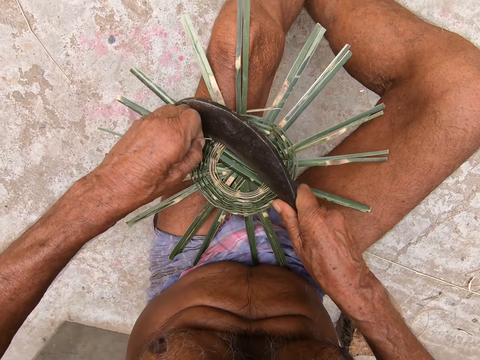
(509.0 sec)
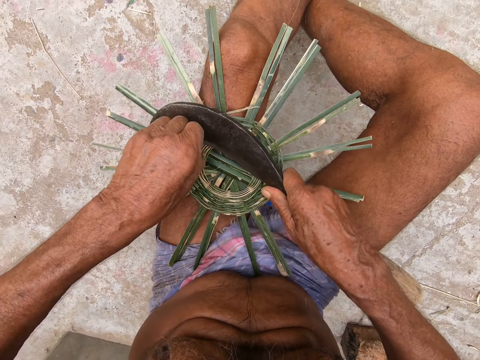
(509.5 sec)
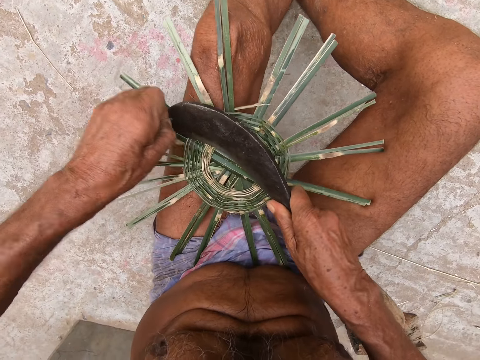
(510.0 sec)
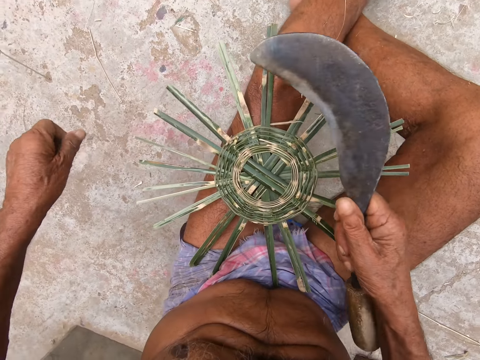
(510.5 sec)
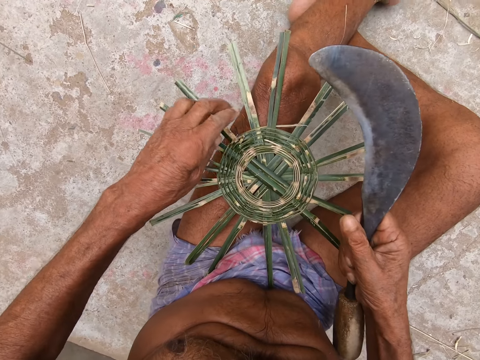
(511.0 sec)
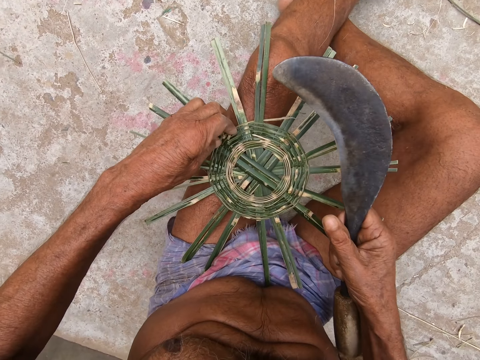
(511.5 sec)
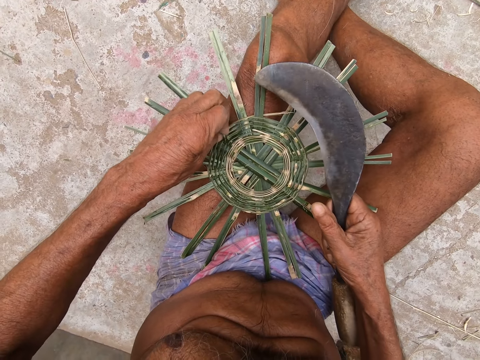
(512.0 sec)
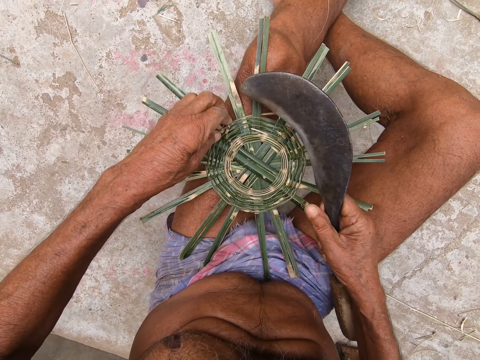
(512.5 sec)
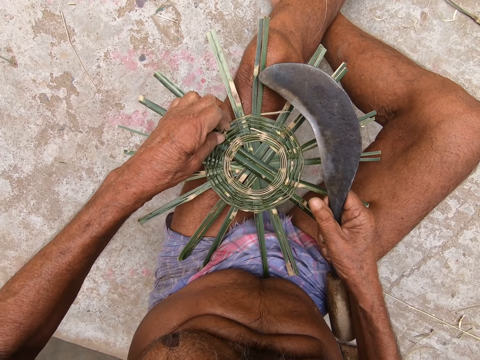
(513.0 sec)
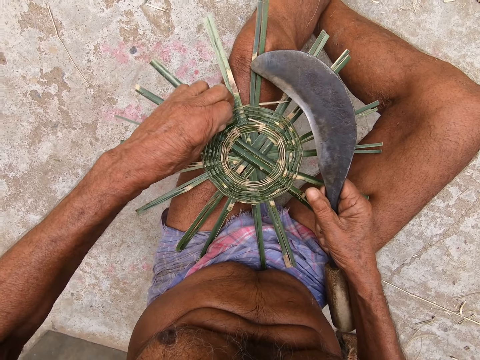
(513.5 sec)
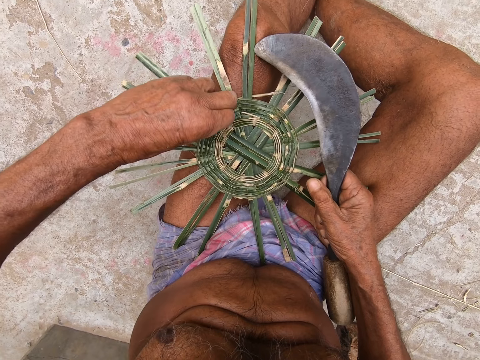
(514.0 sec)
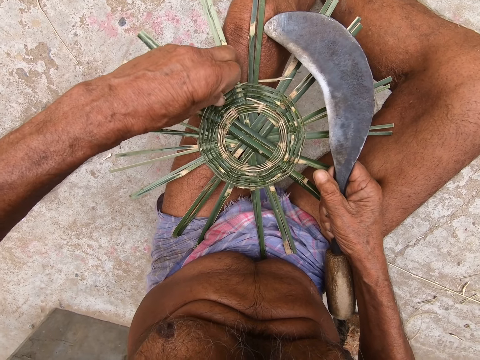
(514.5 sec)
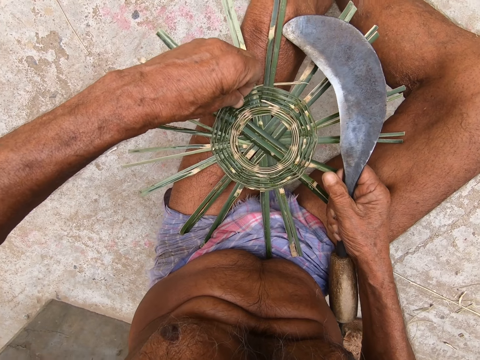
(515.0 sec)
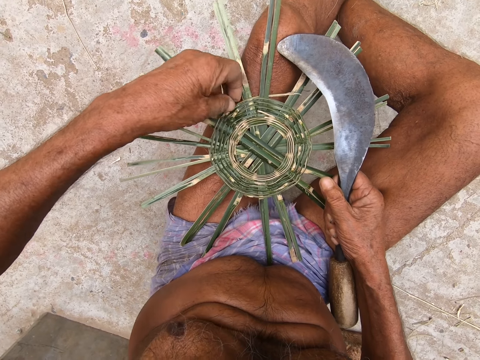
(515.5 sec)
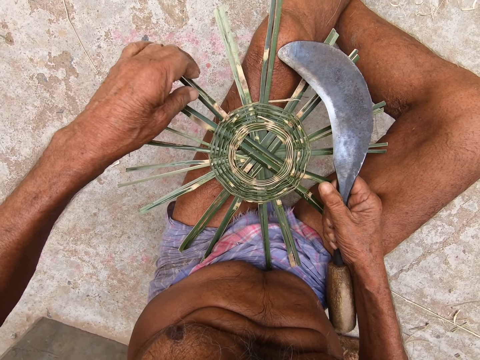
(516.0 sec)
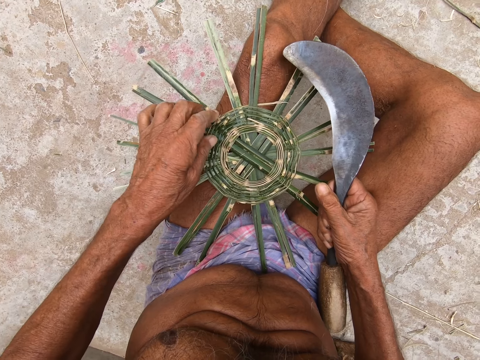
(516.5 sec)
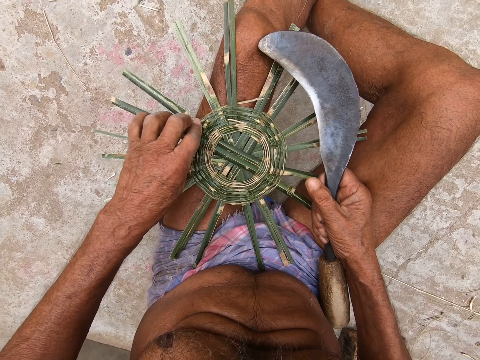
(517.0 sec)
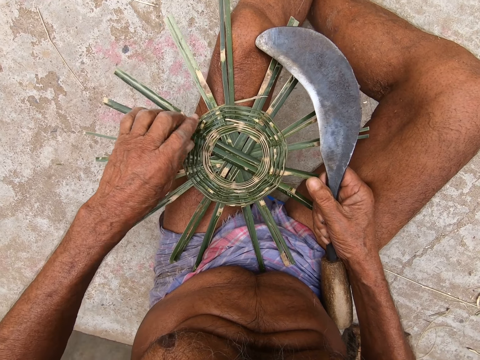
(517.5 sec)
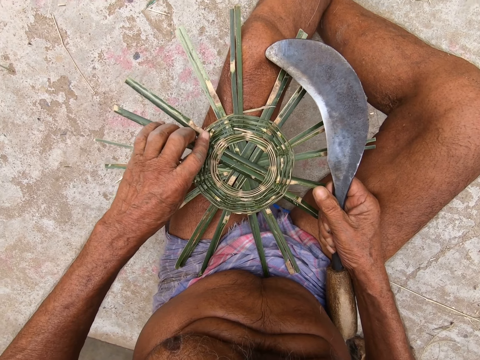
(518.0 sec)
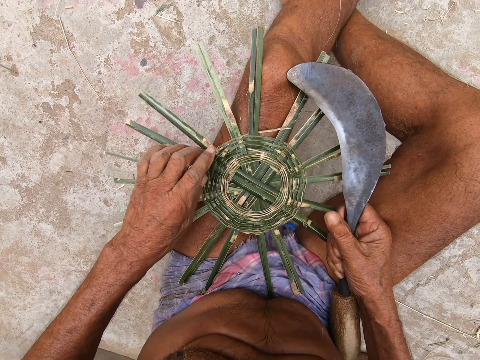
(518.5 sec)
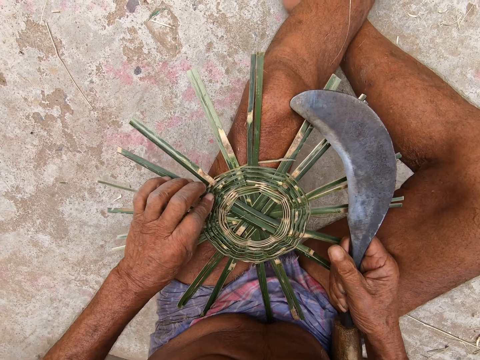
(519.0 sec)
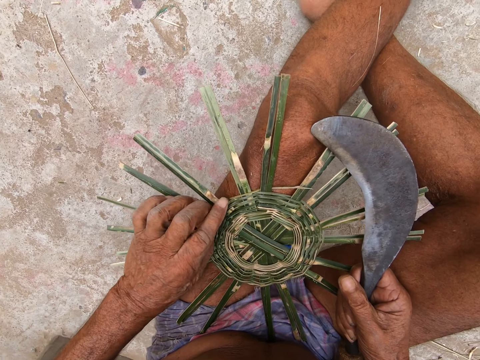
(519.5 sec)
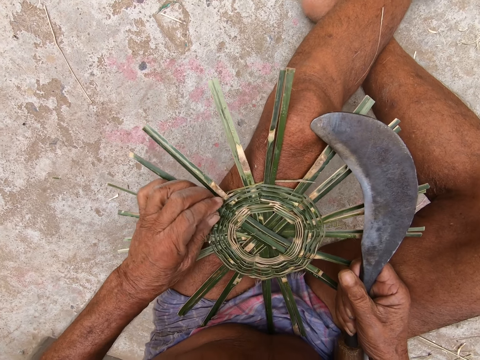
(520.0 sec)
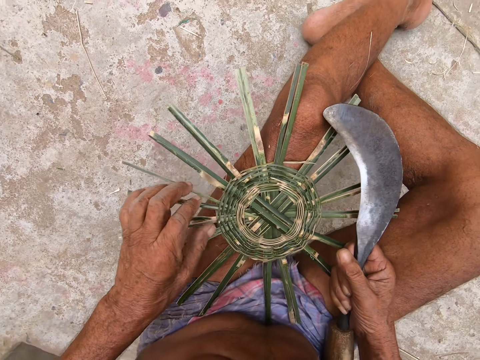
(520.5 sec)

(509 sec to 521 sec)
The camera wearer trims the basket base on his legs with his left hand.

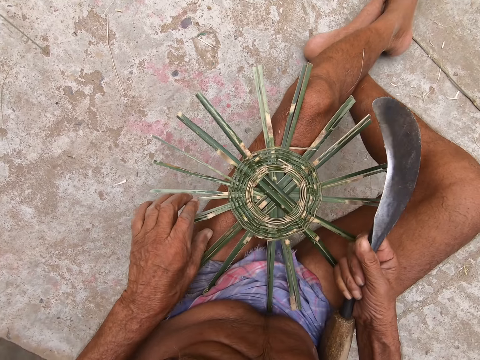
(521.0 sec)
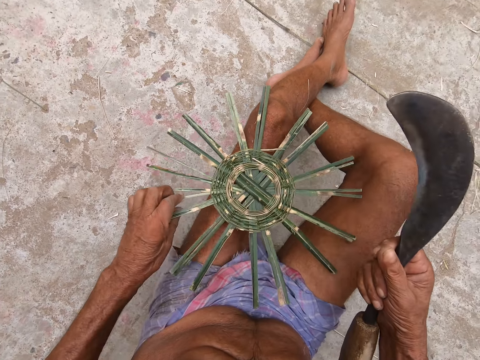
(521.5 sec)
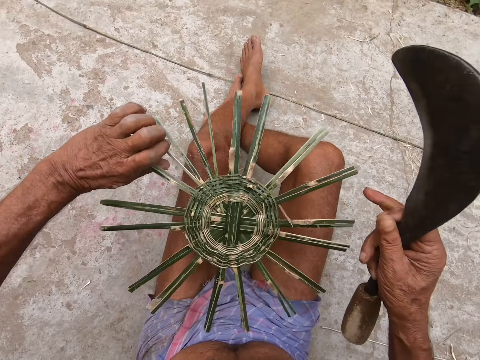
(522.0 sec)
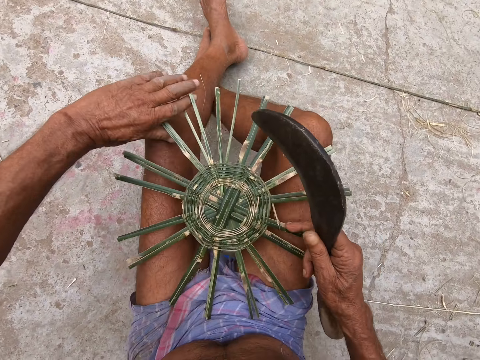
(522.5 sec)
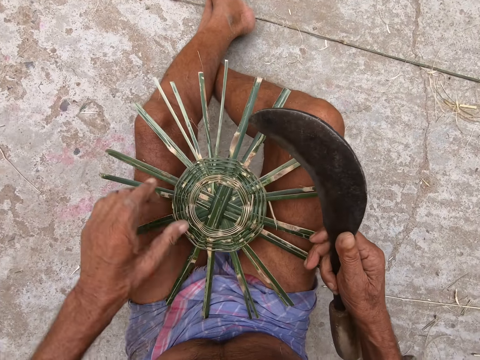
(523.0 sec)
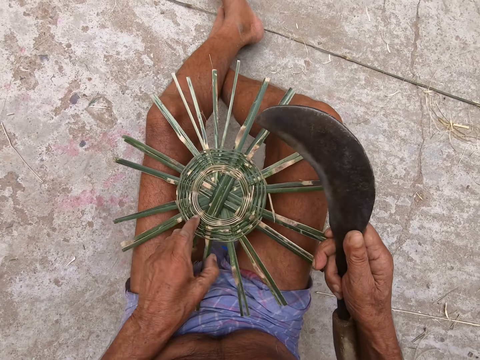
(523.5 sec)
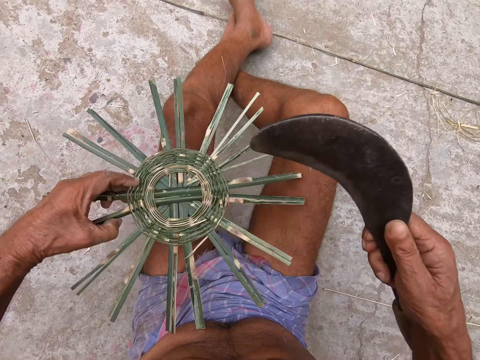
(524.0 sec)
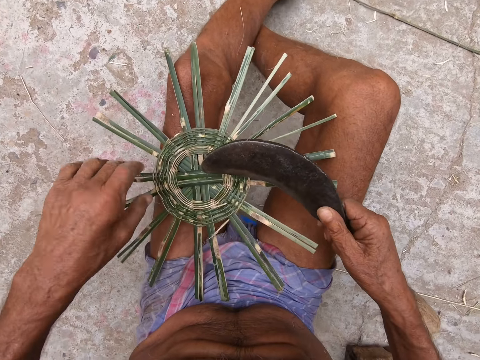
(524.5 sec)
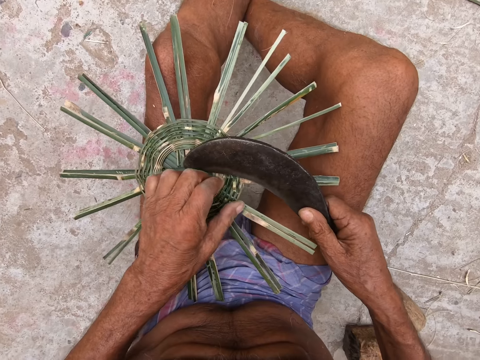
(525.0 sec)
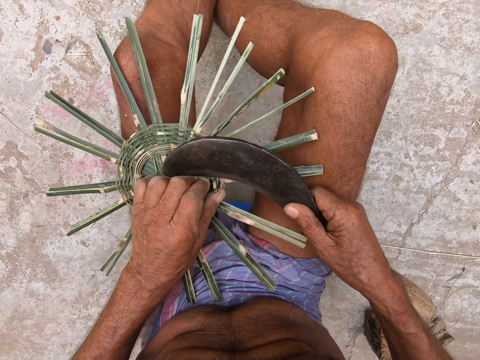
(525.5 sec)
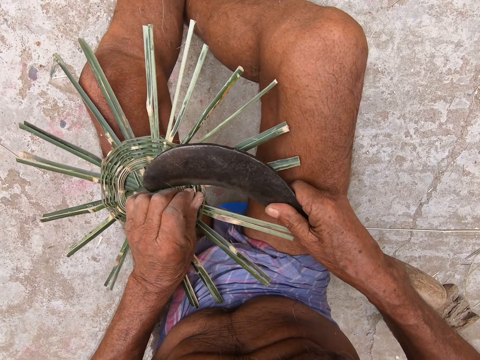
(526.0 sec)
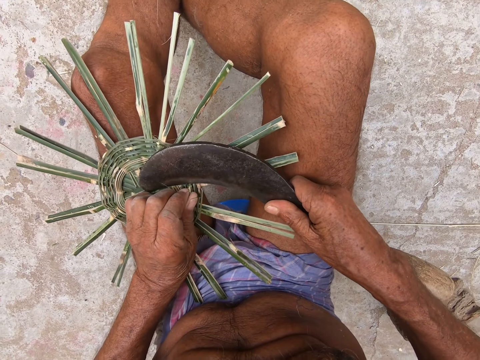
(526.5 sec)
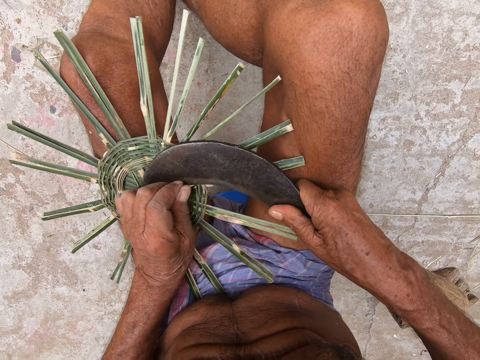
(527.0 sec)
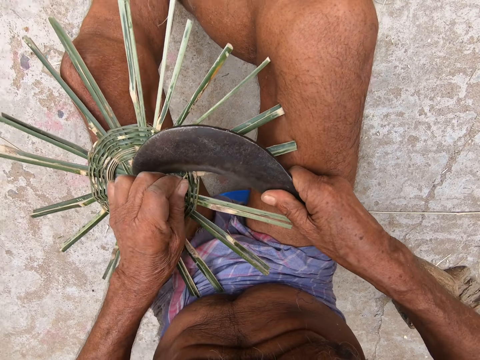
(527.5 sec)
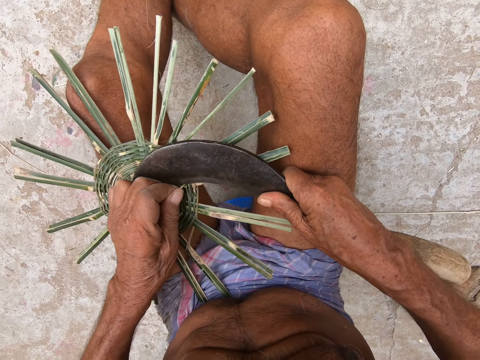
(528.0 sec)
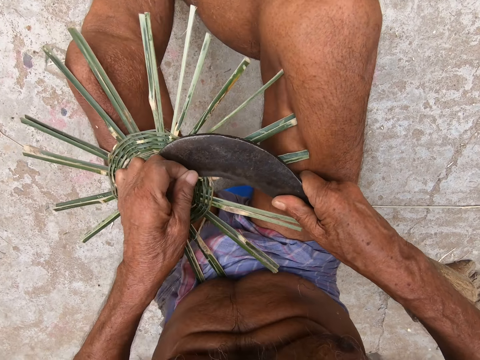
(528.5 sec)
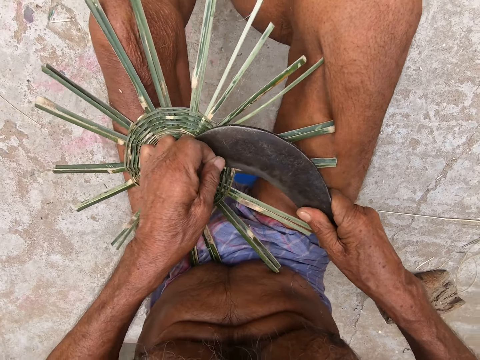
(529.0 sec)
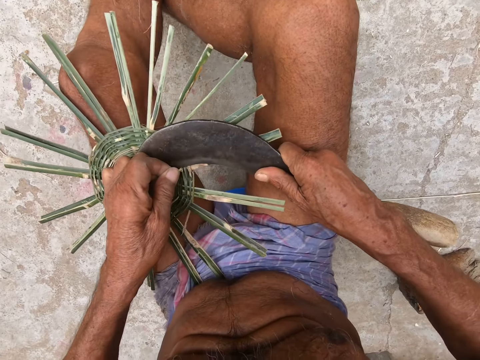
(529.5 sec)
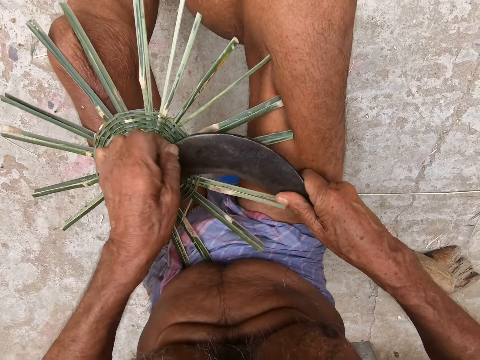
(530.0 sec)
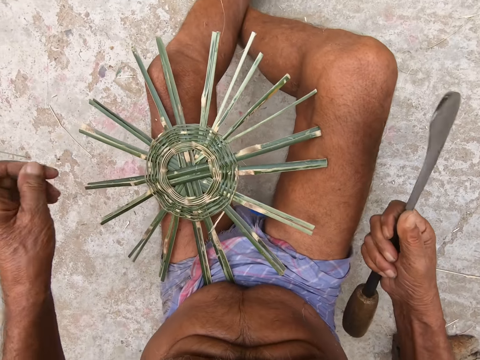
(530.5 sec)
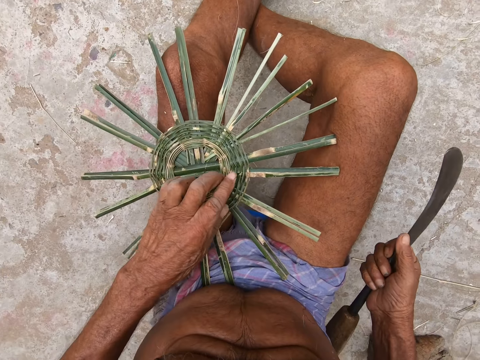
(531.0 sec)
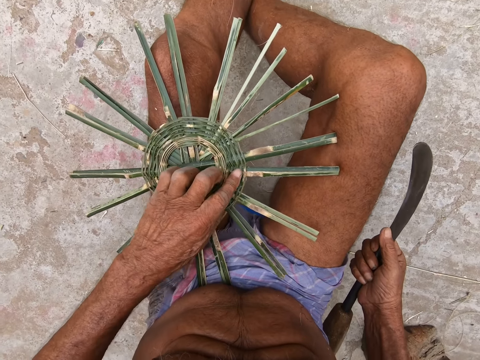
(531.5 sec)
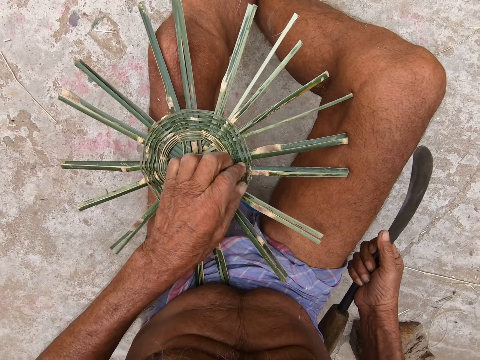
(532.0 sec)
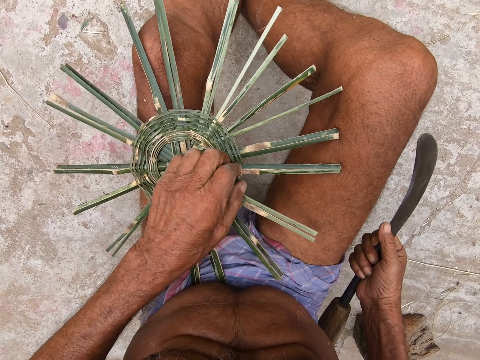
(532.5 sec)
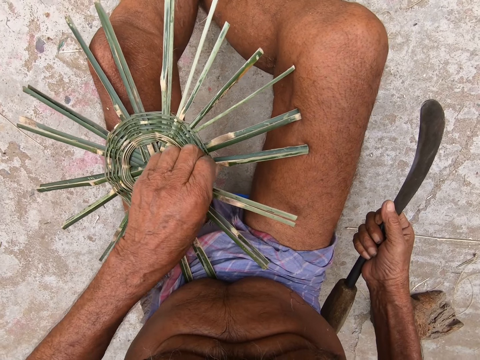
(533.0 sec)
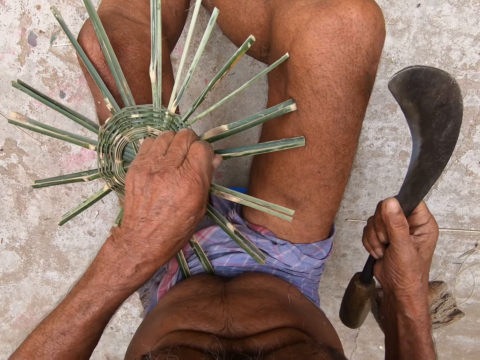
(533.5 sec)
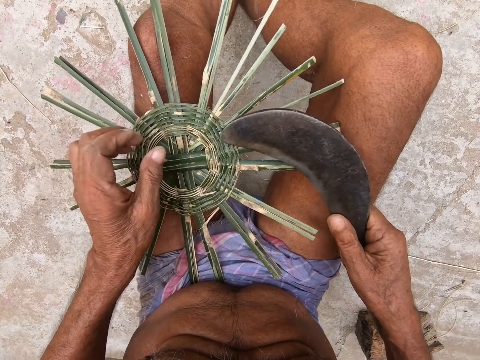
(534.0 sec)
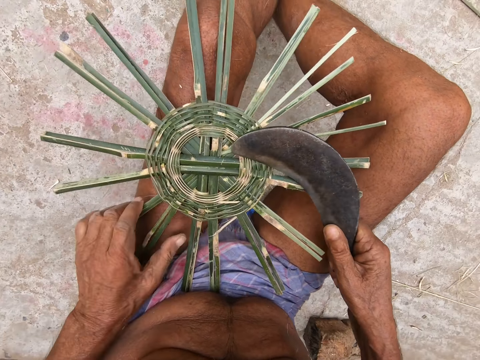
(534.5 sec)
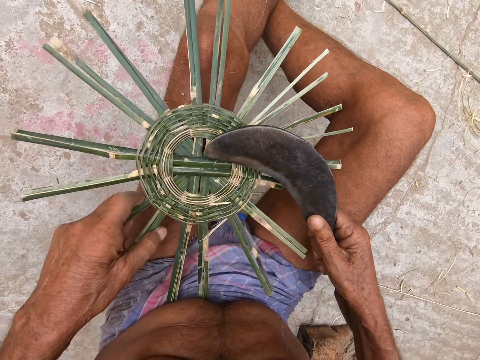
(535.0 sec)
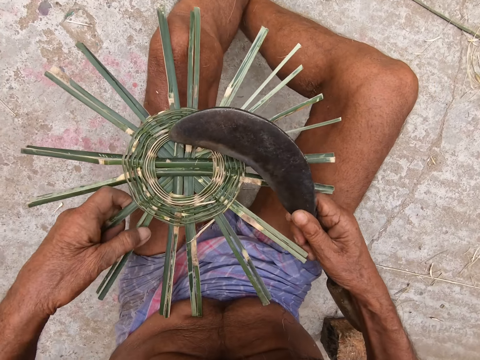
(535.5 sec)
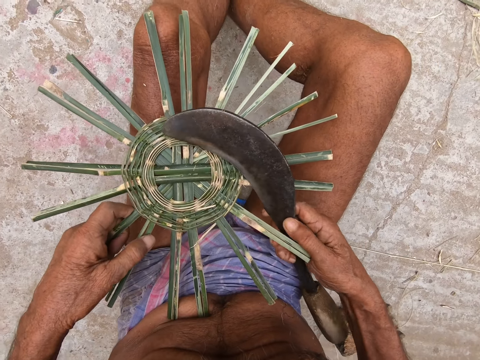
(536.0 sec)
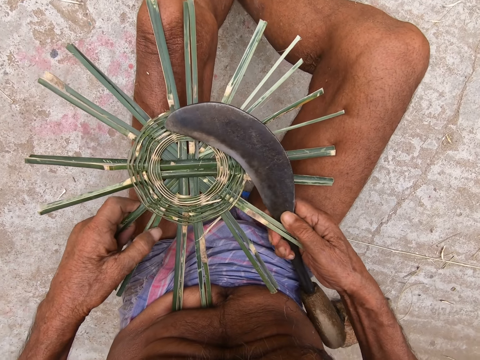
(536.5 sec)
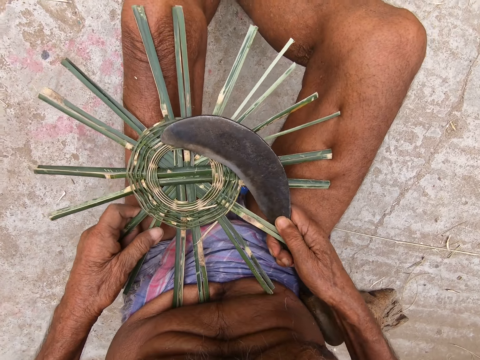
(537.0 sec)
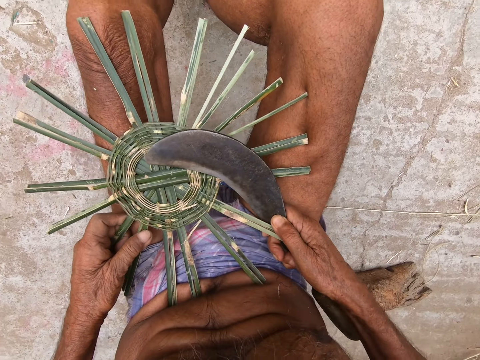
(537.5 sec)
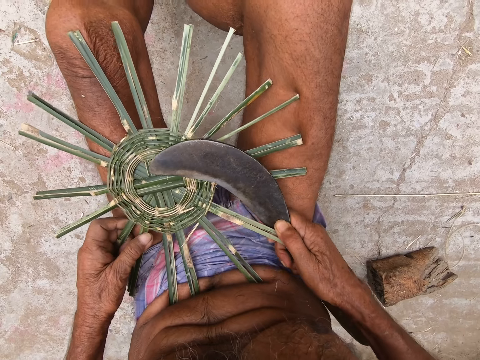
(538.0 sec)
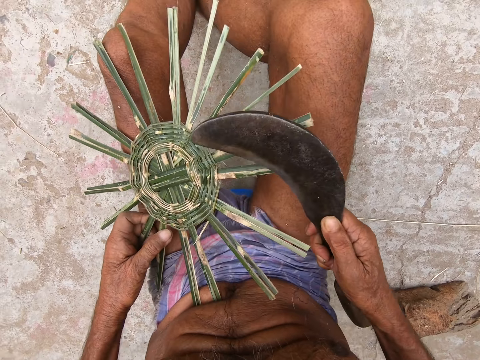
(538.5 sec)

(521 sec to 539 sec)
The camera wearer lifts the basket base from his legs with his left hand. He places the basket base in his left hand on his legs. He lifts the basket base from his legs with his left hand. He places the basket base in his left hand on his legs. He holds the basket base on his legs with his left hand. He trims the basket base on his legs with the sickle in his right hand. He trims the basket base on his legs with his left hand. He lifts the basket base from his legs with his left hand. He places the basket base in his left hand on his legs. He trims the basket base on his legs with the sickle in his right hand.
